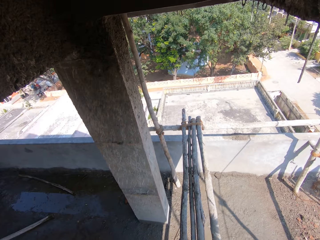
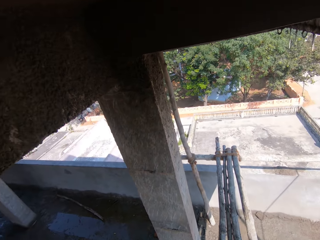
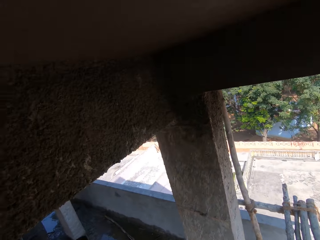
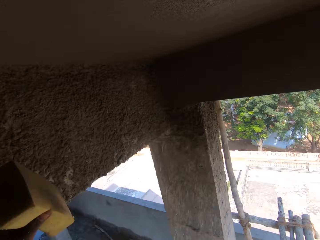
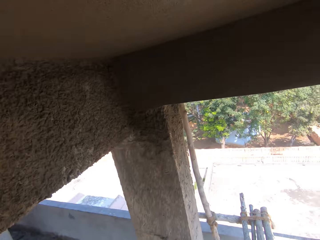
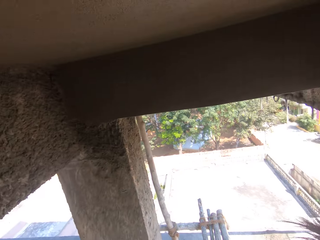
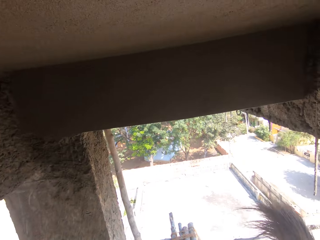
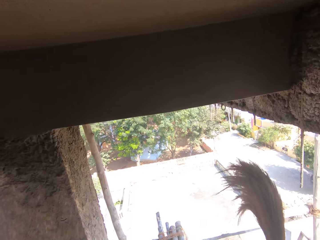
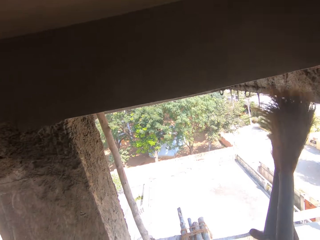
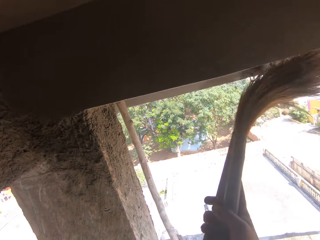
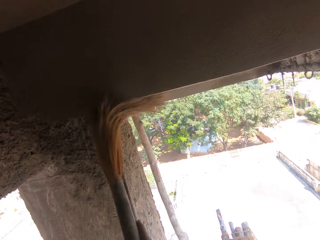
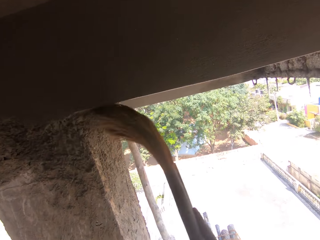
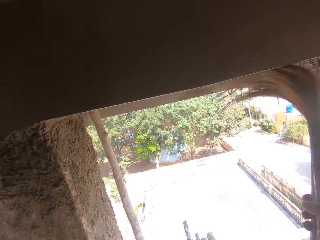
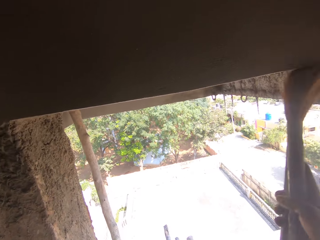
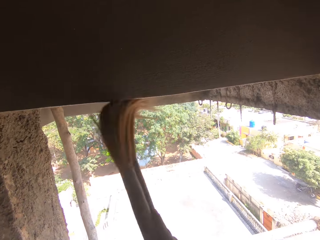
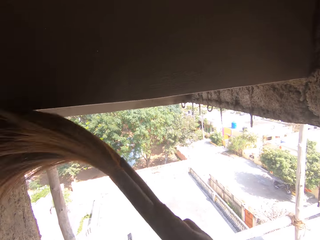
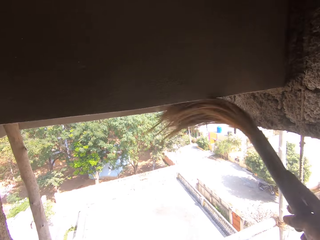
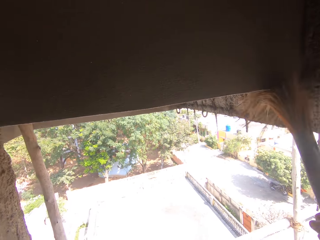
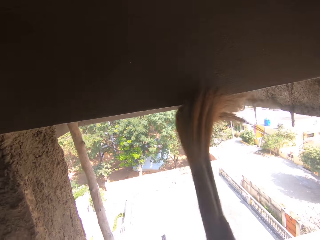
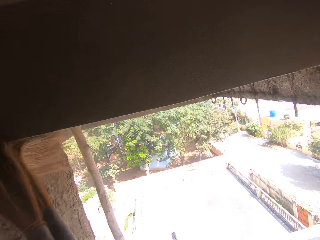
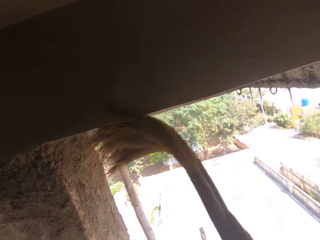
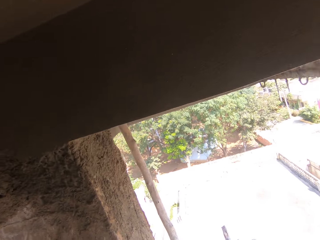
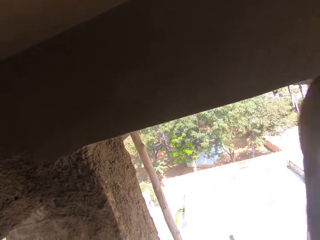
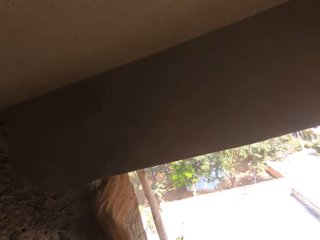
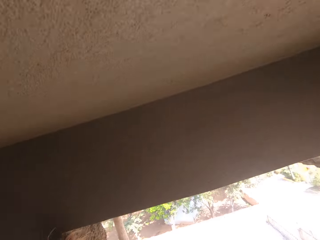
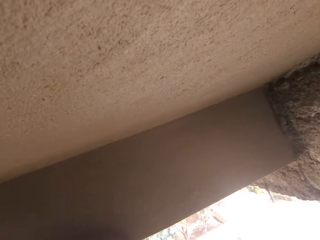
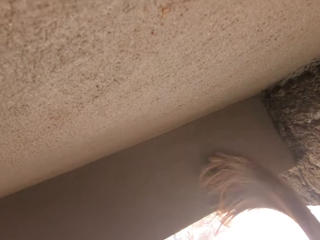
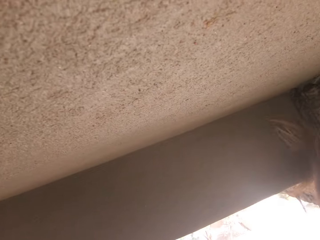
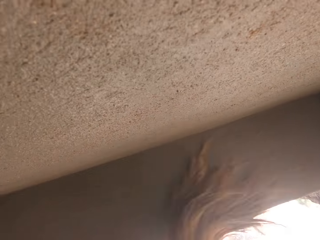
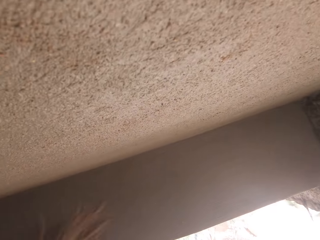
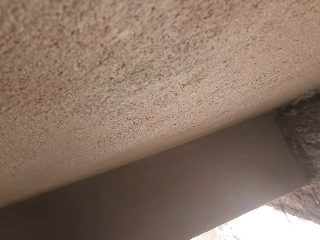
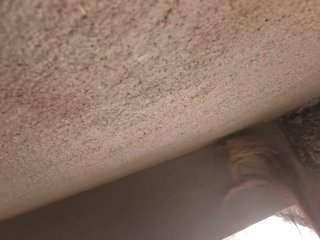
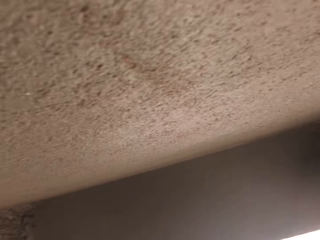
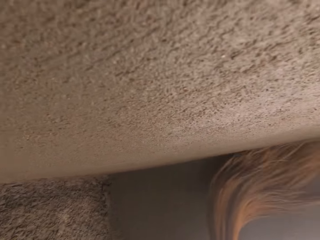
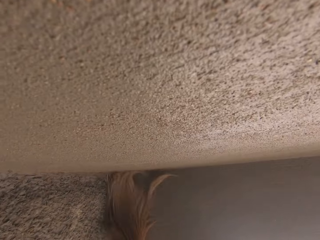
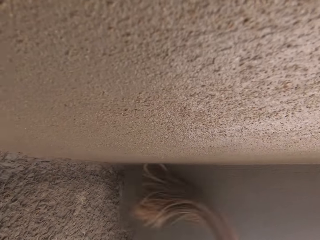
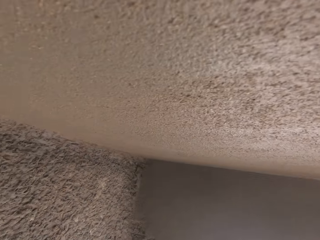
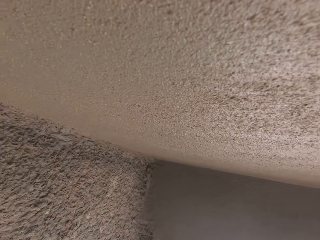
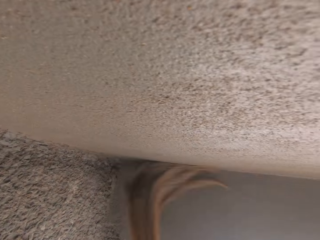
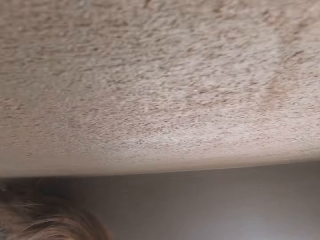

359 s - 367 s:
The camera wearer rubs the concrete wall with a broom.

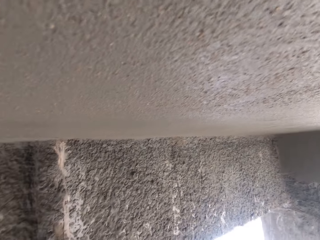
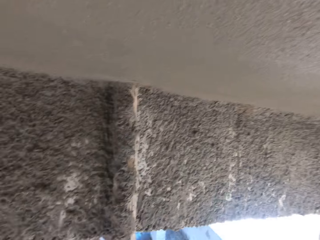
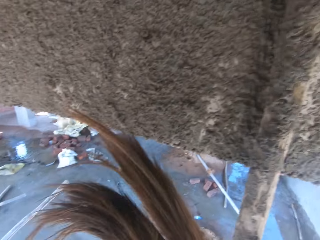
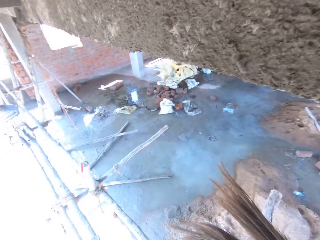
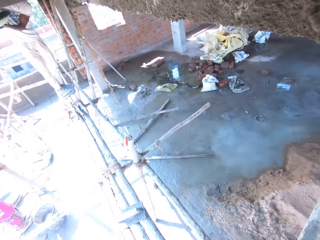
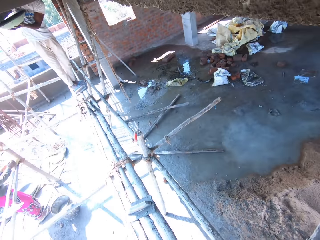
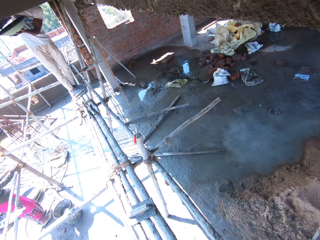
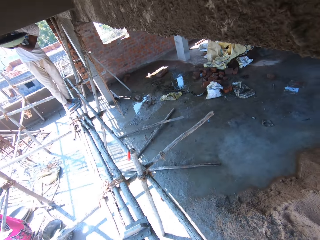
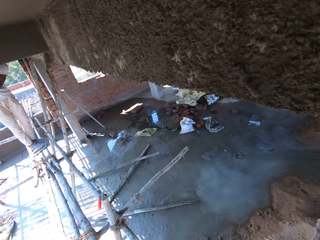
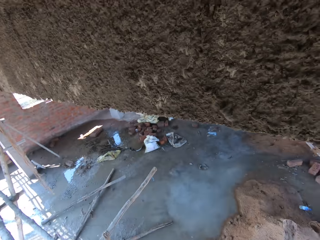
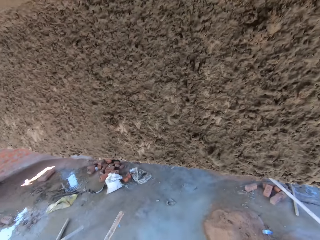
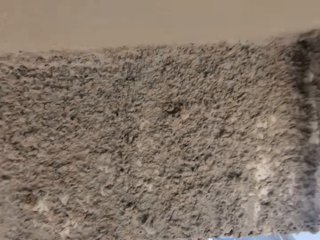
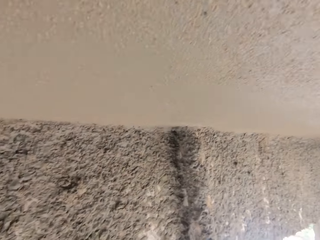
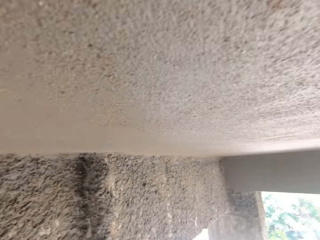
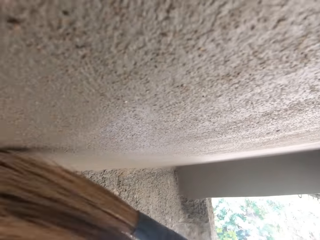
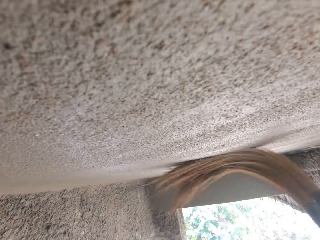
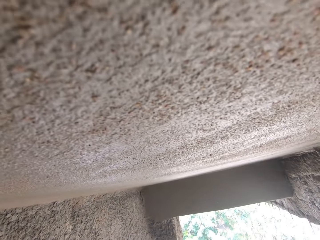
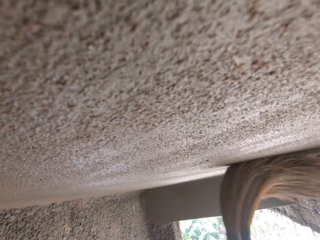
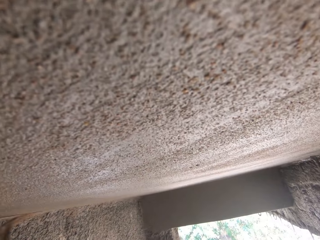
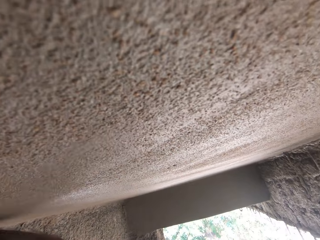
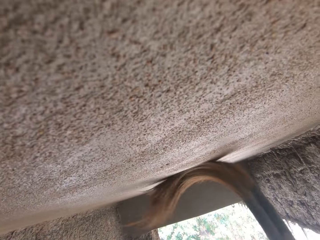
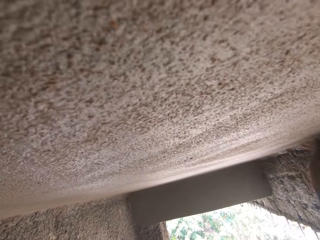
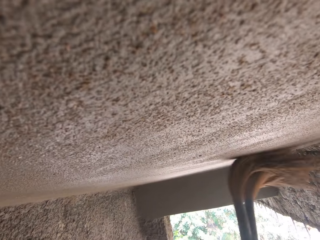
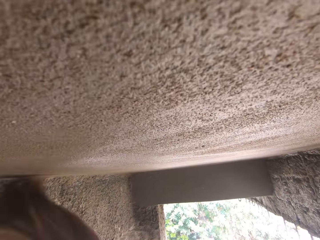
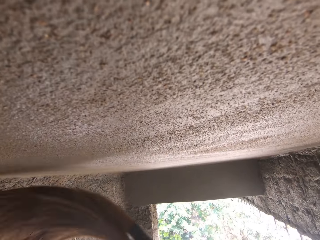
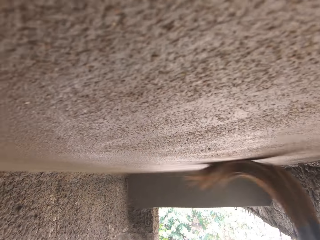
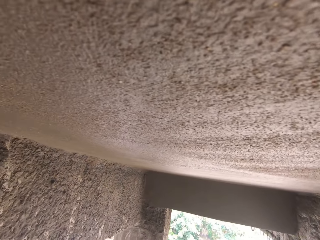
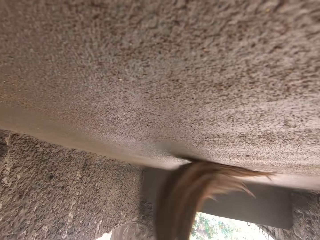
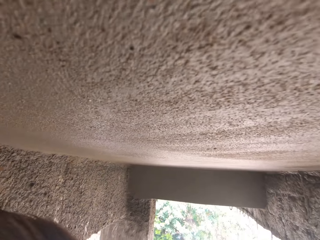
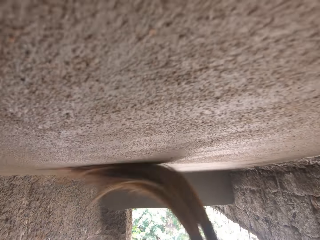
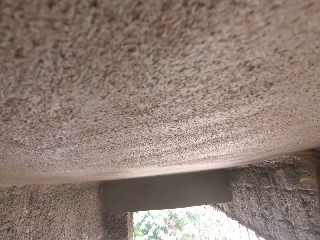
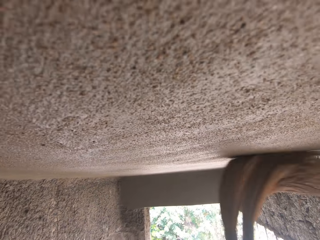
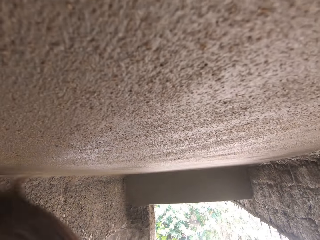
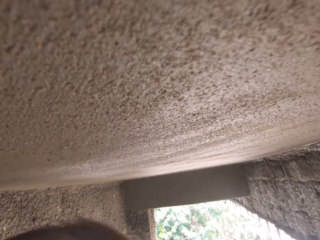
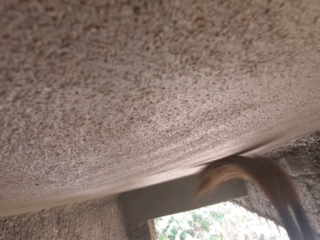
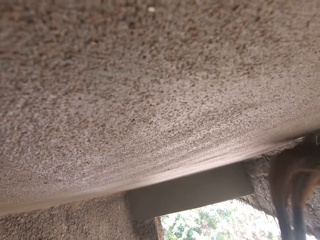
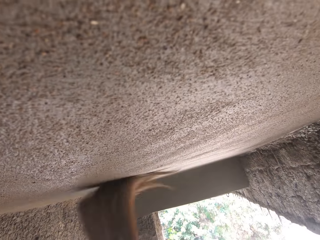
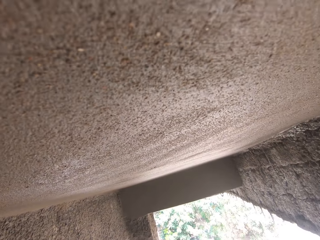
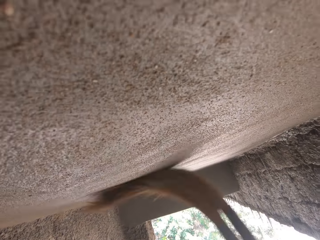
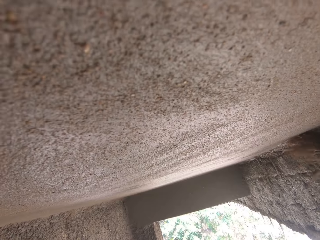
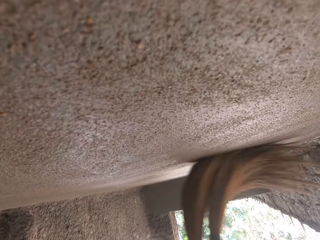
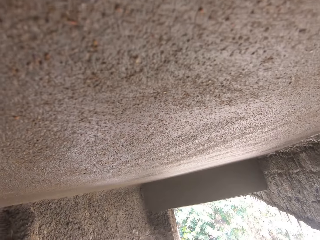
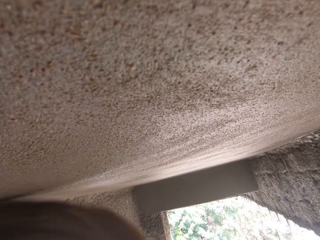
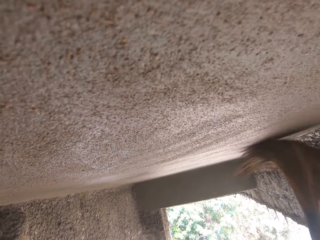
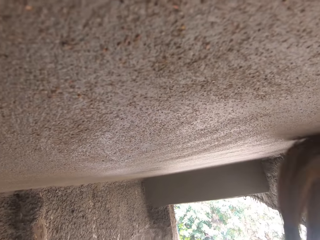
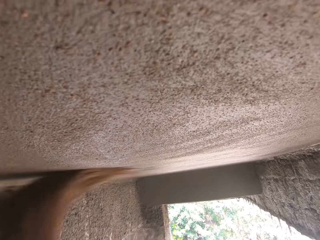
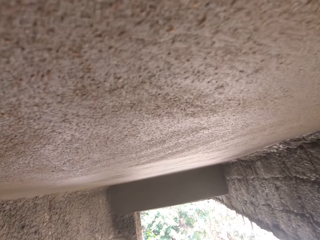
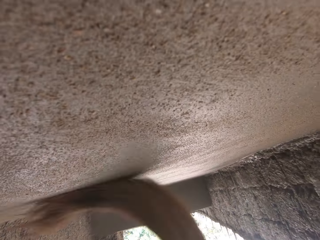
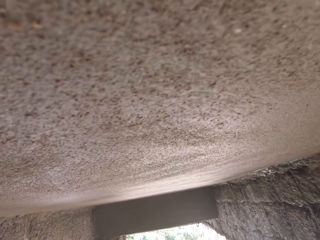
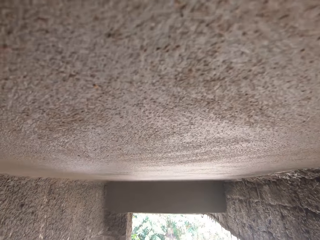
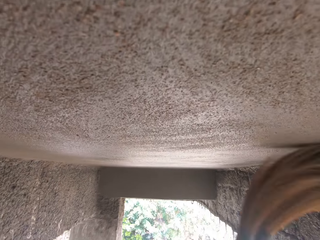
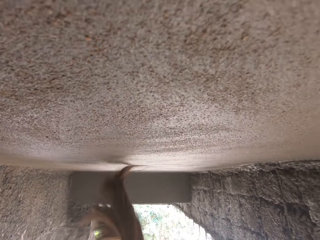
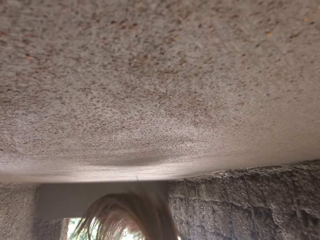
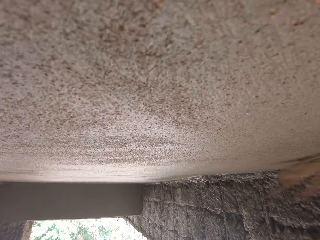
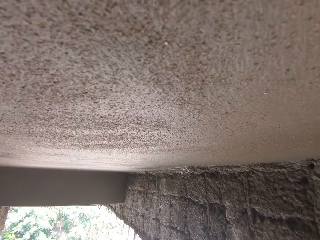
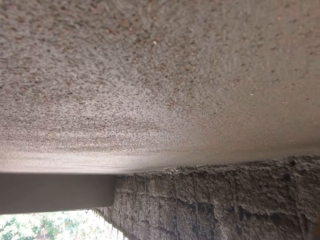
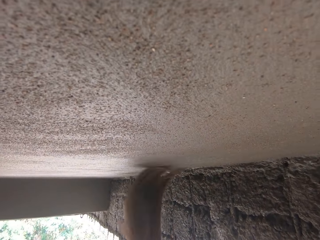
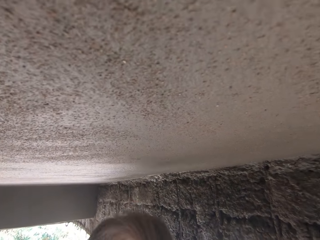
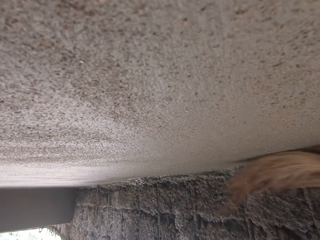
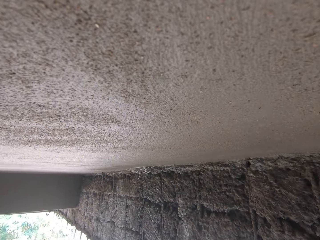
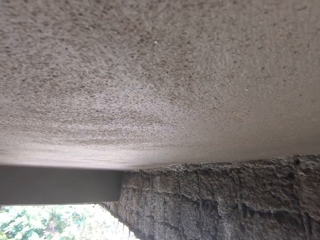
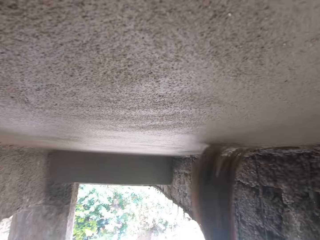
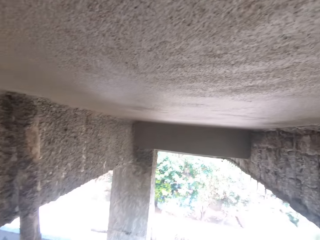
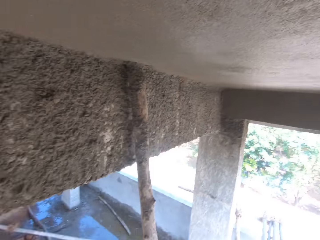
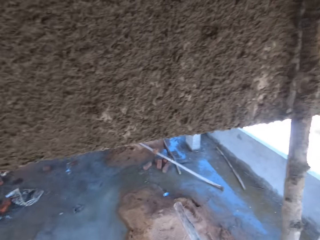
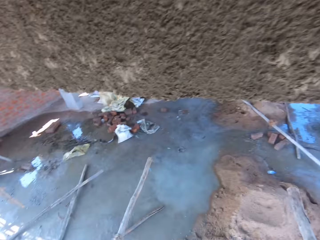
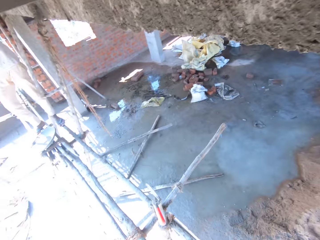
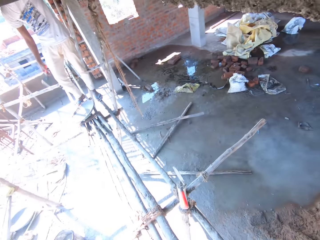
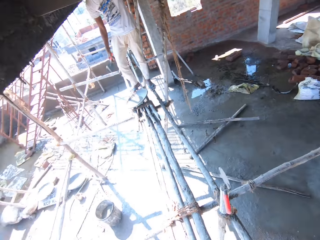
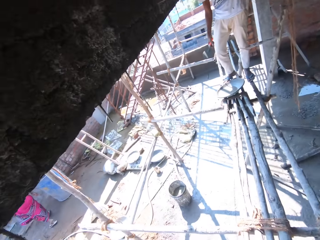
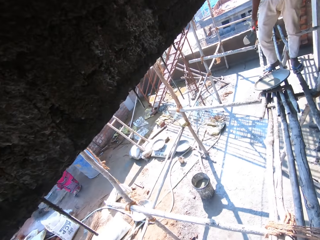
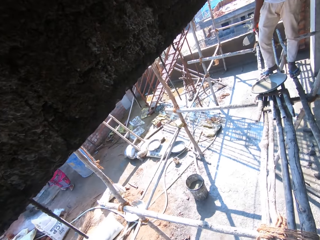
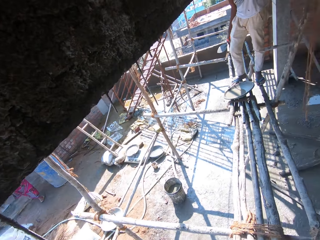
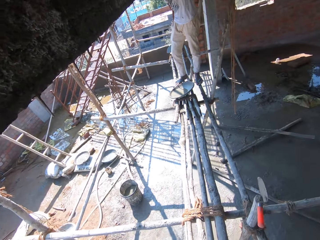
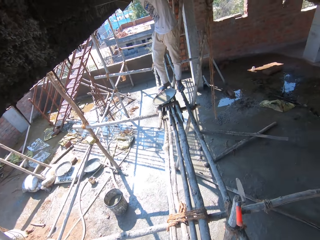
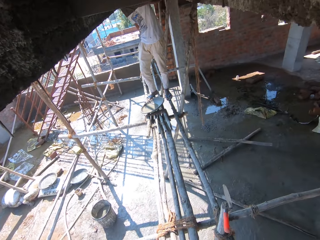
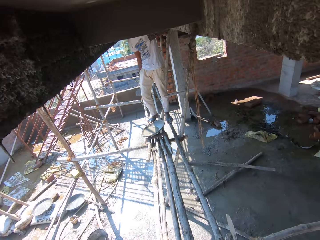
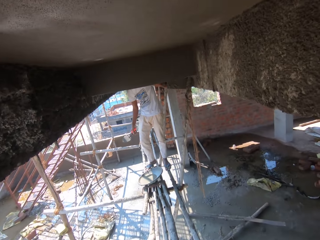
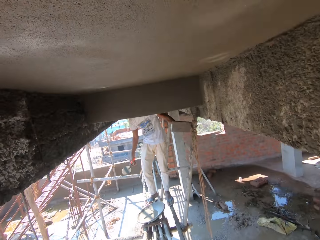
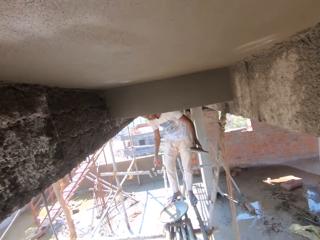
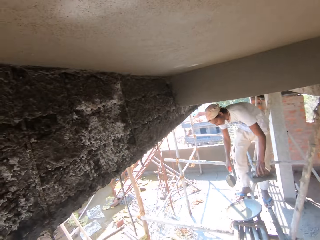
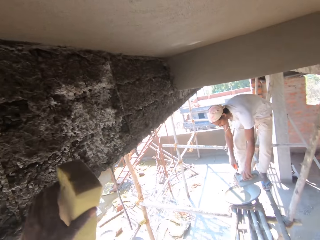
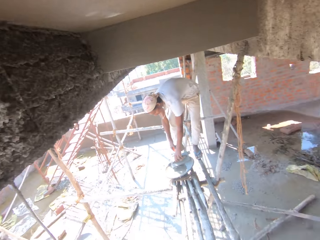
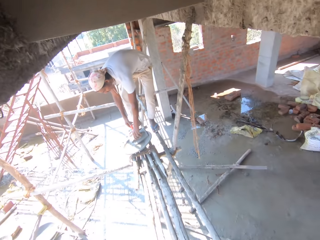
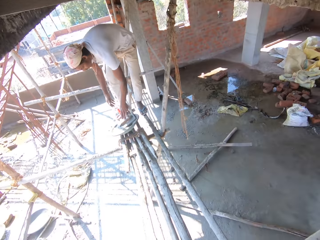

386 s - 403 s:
The camera wearer looks around. They rub the concrete wall with a broom. They look around.
